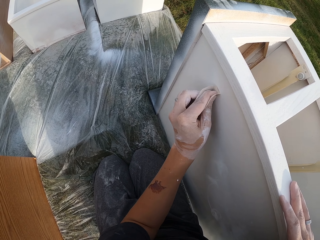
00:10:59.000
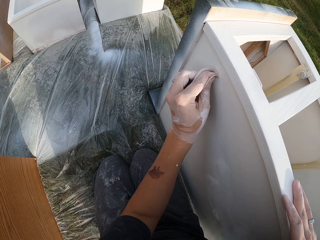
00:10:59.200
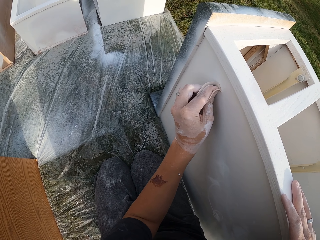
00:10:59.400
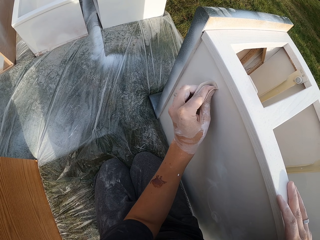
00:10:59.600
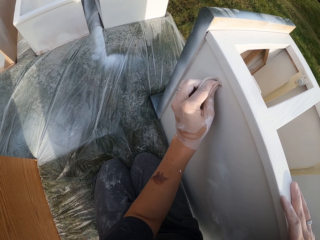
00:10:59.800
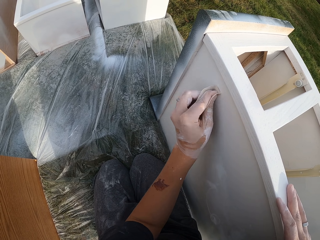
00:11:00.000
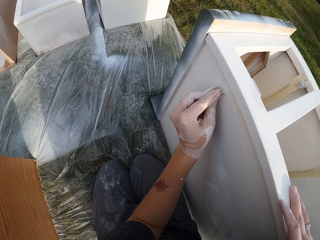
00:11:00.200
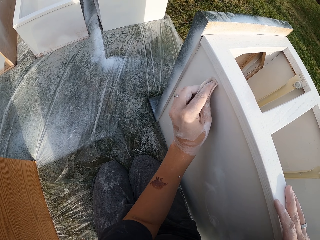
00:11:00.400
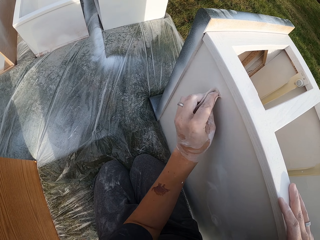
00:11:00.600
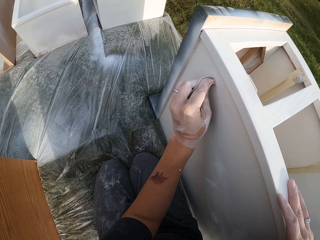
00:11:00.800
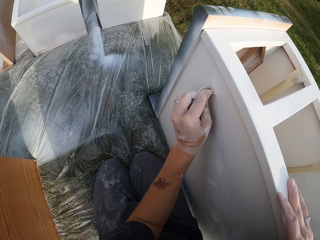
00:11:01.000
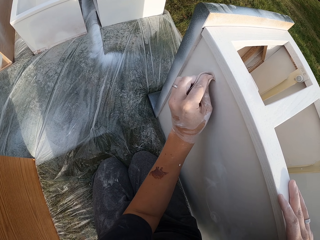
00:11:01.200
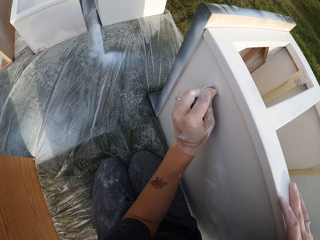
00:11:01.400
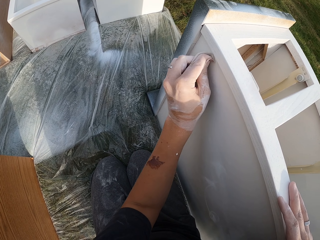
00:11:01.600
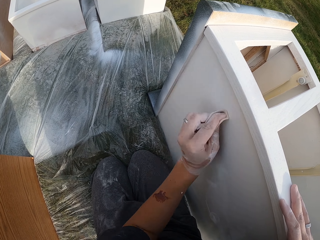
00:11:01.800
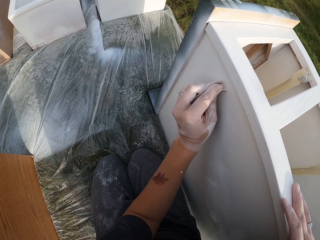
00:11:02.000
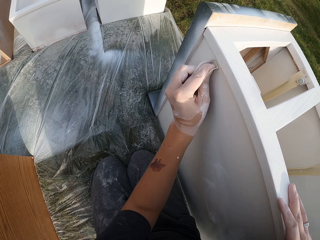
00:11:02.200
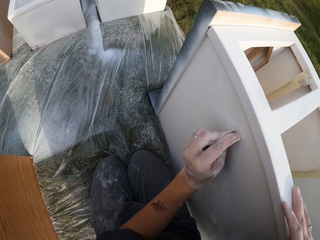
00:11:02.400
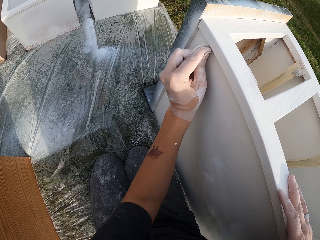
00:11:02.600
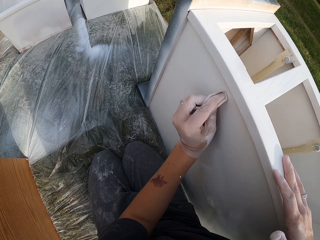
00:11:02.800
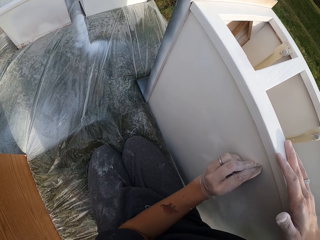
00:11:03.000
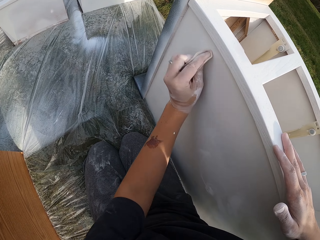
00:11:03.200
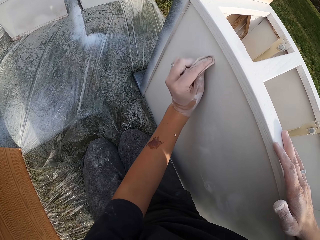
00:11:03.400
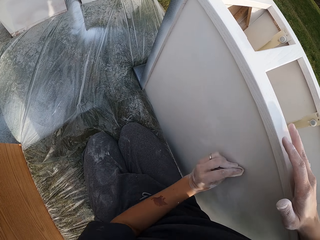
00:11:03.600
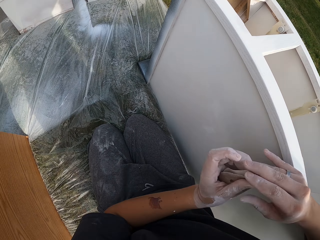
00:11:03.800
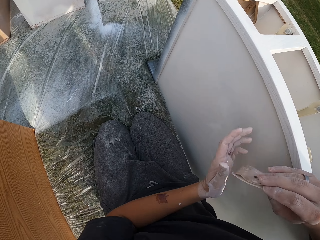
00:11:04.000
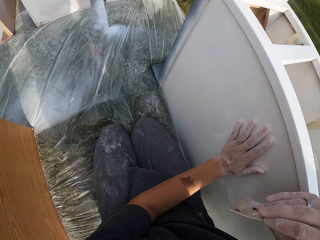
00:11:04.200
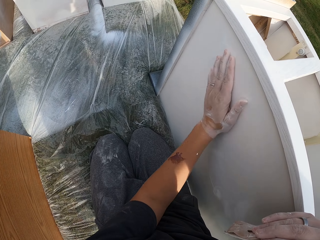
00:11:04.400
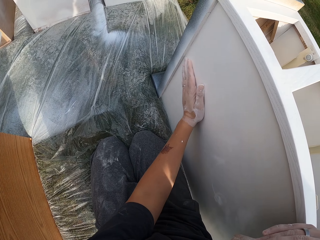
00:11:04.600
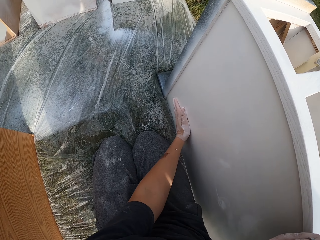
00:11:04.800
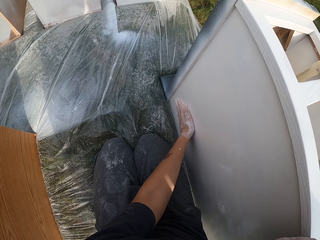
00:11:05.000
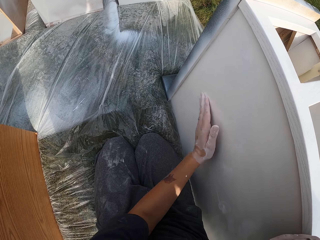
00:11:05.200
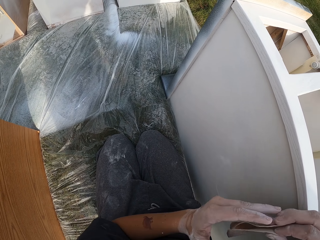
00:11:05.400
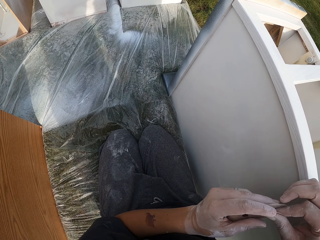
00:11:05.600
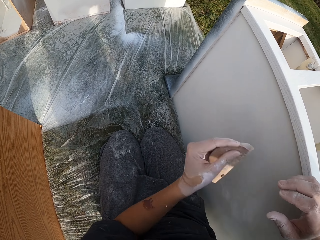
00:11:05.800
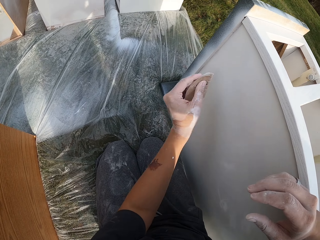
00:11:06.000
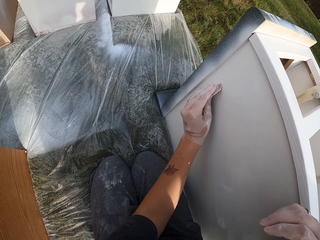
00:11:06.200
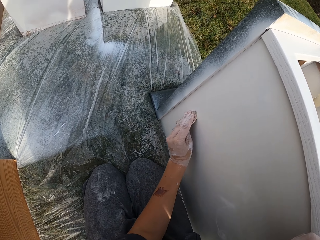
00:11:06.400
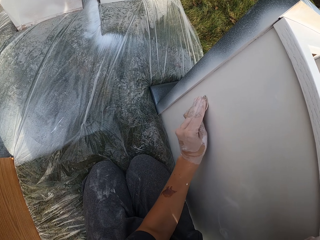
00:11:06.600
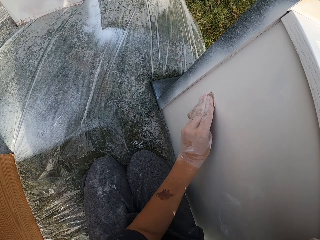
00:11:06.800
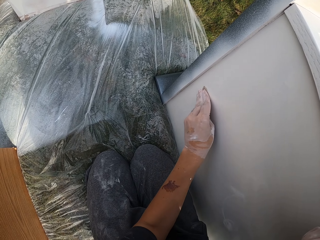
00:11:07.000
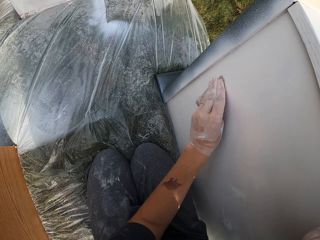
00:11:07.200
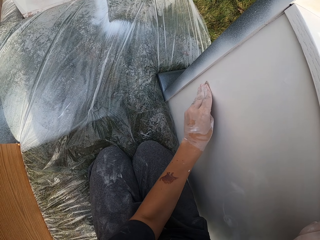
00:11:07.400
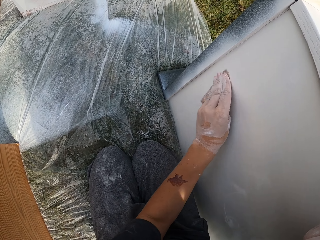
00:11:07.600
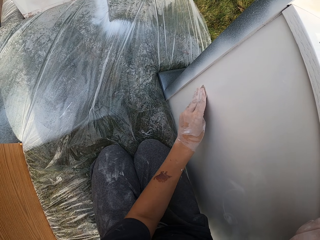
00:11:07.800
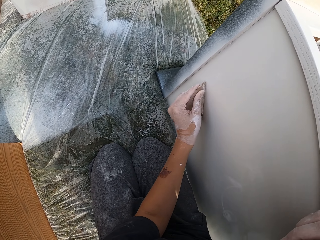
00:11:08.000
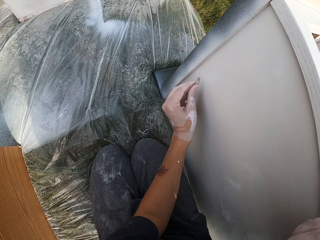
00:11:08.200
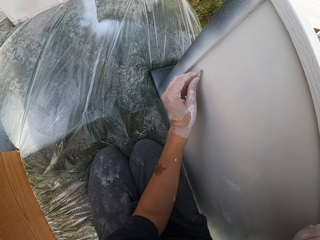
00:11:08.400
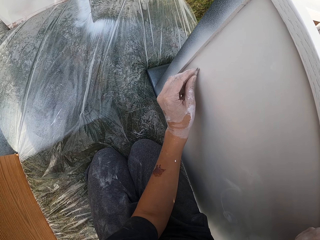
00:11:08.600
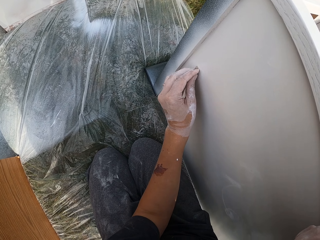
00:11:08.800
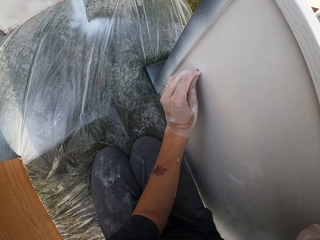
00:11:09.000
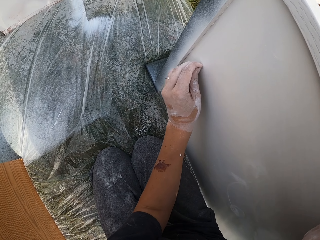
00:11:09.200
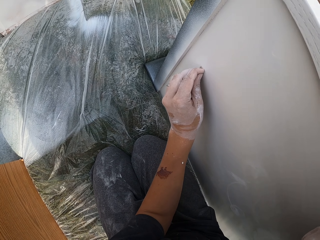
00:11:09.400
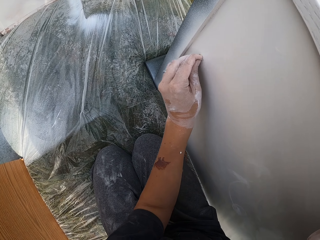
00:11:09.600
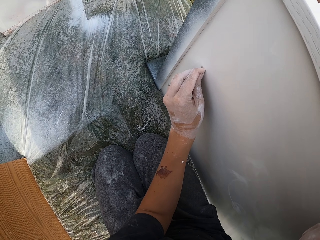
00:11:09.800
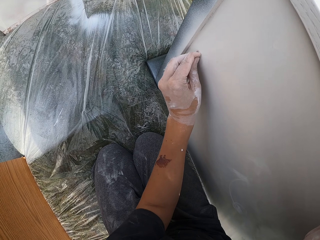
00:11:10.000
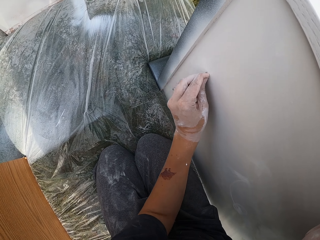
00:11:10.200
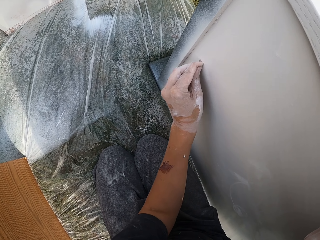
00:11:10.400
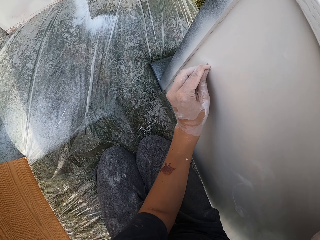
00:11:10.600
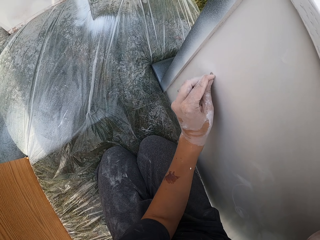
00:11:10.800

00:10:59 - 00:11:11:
The camera wearer rubs the structure with the left hand. They move the left hand. They smoothen a structure with a sandpaper.

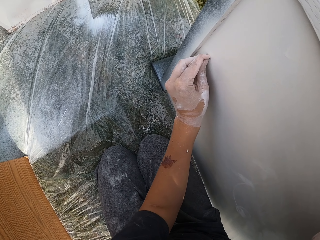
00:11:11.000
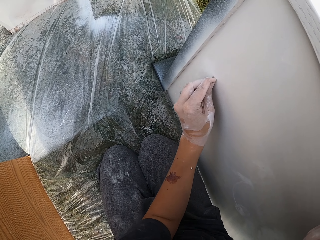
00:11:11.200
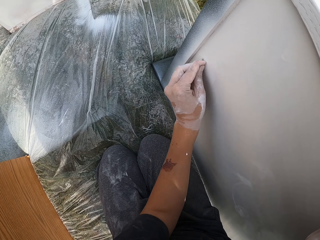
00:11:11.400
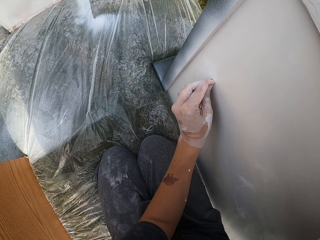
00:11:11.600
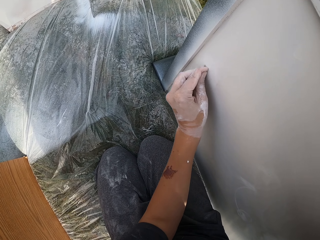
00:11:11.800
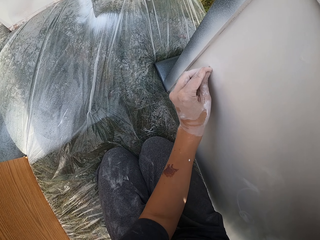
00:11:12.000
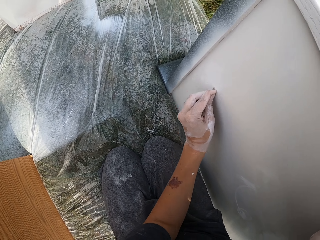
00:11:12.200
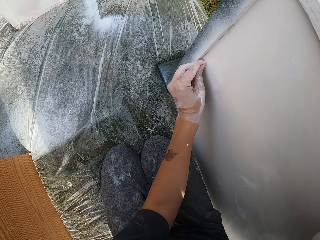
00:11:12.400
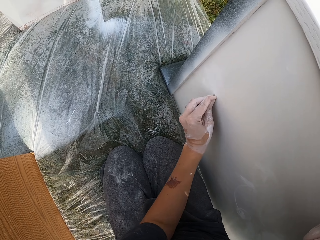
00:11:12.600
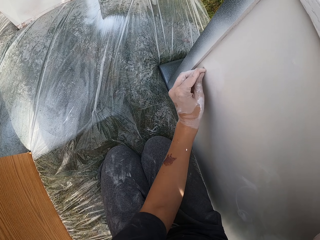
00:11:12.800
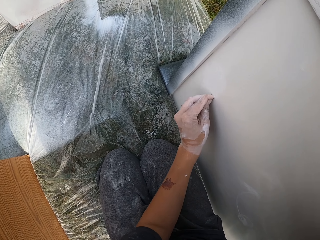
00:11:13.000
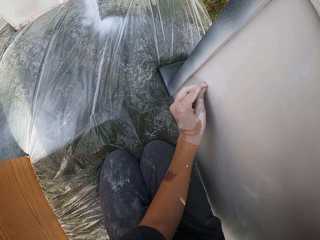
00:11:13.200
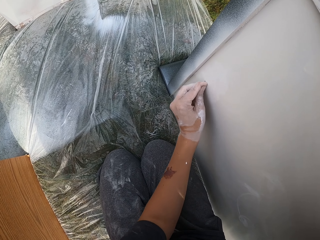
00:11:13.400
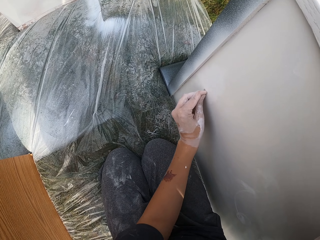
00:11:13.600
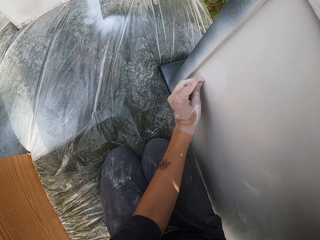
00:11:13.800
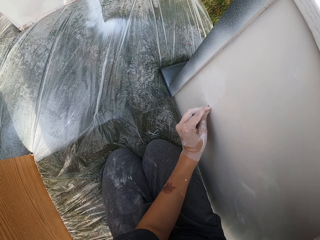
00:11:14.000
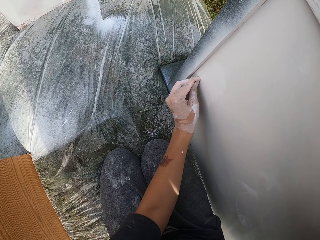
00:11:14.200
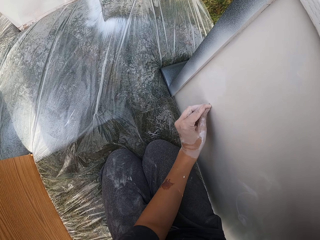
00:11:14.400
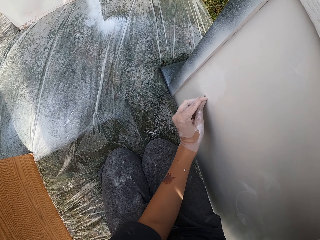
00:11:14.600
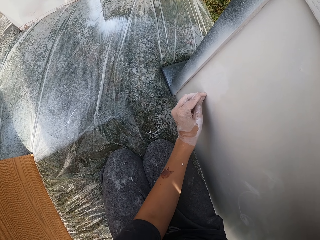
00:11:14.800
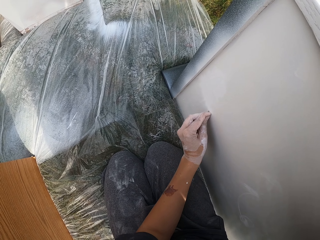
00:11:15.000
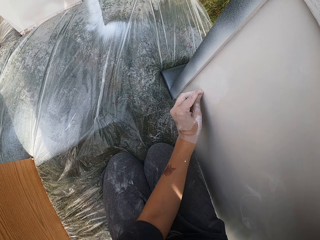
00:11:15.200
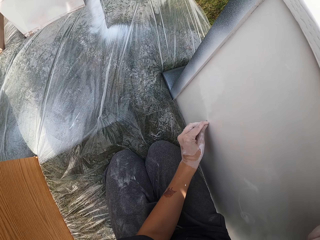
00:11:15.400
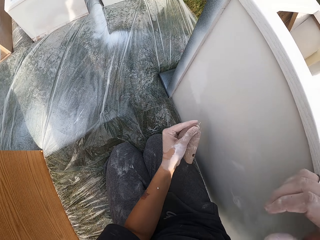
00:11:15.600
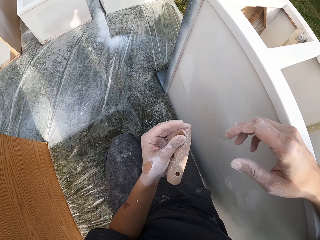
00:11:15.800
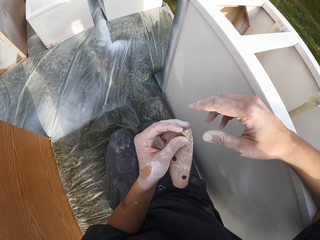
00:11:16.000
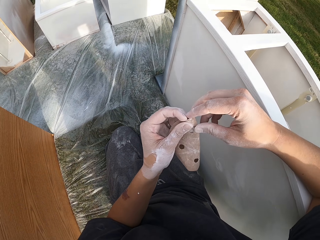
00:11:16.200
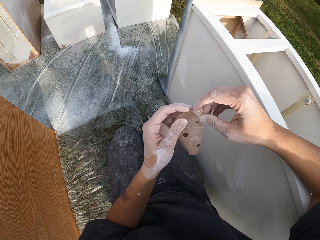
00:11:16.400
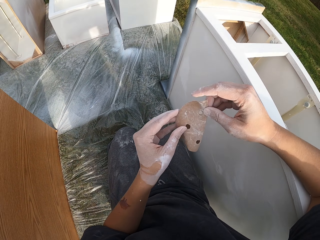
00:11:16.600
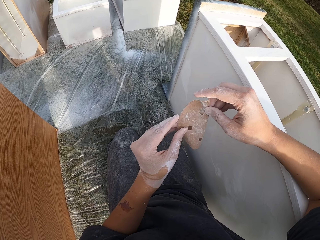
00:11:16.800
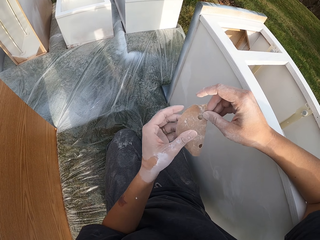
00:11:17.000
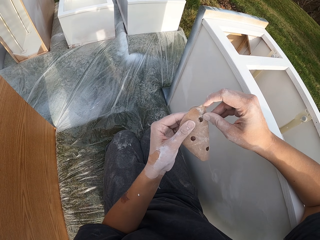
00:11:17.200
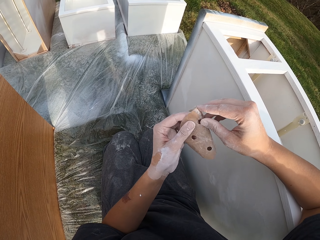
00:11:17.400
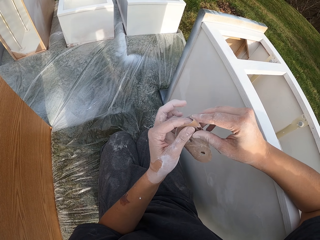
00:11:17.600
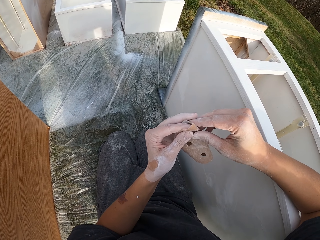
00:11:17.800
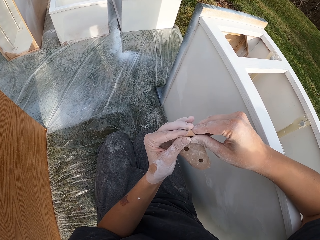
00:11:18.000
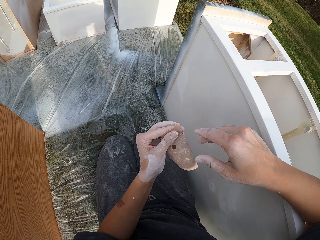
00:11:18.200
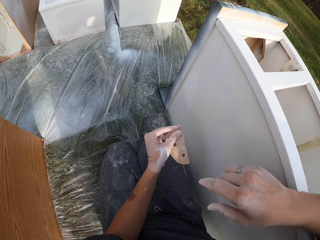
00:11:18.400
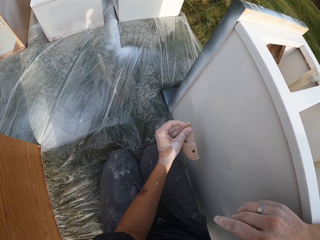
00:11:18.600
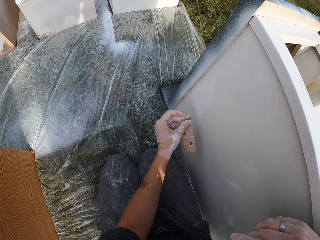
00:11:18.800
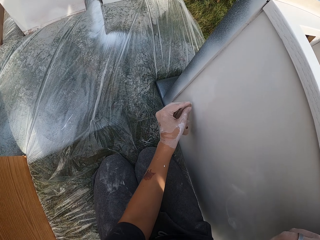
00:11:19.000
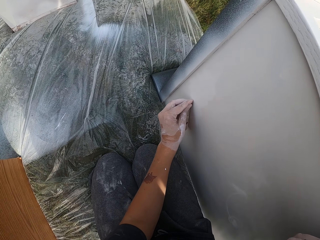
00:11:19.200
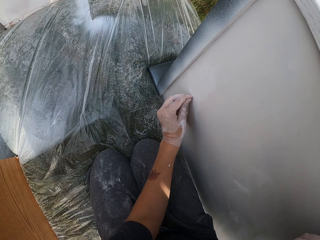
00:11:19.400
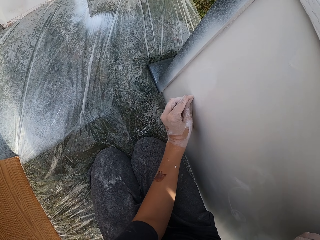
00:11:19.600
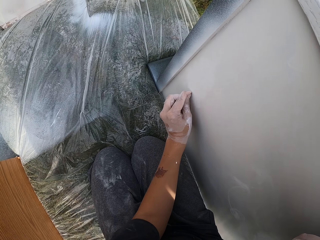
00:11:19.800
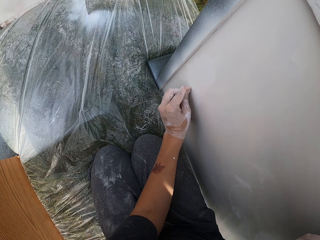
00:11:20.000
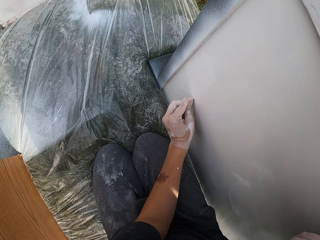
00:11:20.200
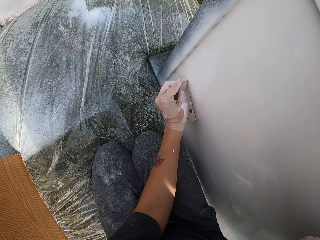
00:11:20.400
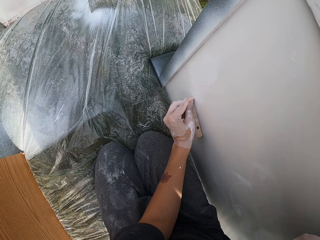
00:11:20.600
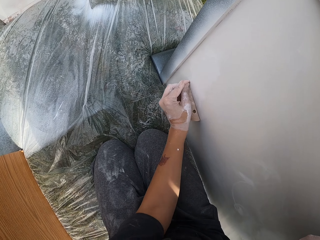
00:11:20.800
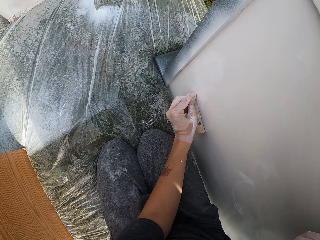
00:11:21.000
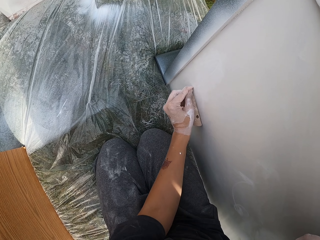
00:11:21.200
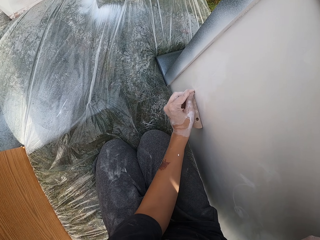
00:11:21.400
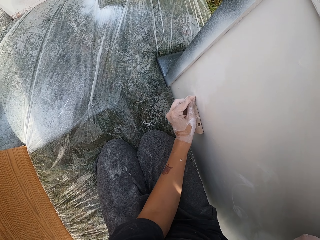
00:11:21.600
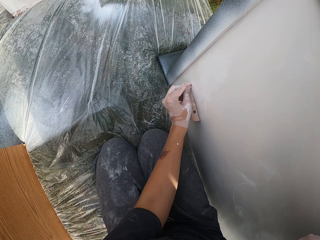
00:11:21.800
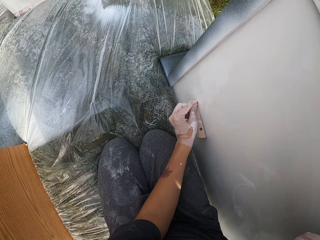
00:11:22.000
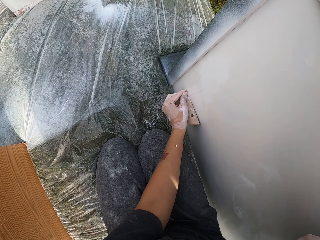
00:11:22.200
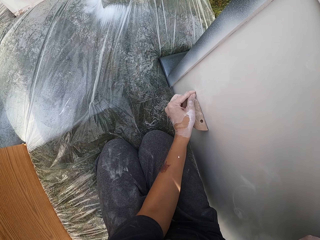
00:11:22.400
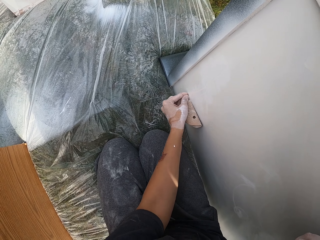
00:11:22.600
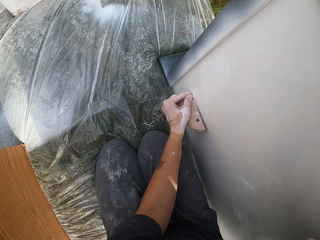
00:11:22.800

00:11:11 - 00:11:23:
The camera wearer lifts the sandpaper. They squeeze the sandpaper. They move the left hand. They smoothen a structure with the sandpaper.
